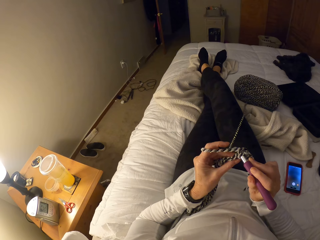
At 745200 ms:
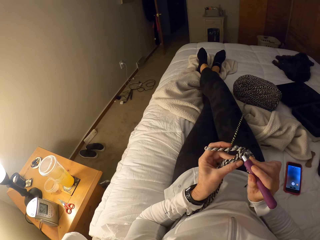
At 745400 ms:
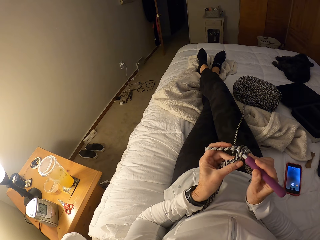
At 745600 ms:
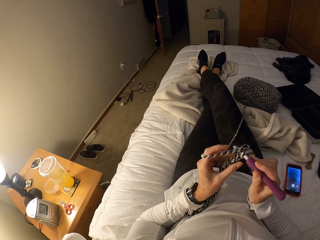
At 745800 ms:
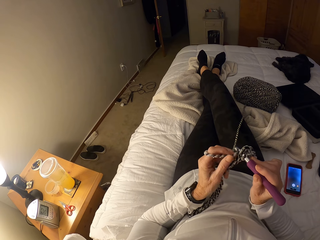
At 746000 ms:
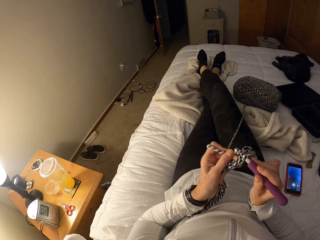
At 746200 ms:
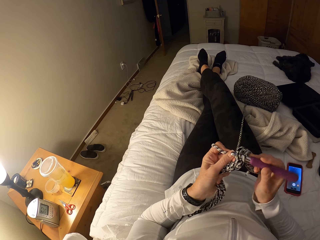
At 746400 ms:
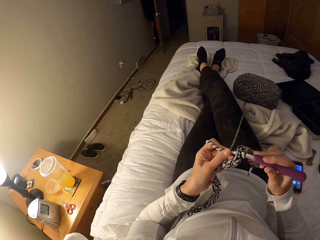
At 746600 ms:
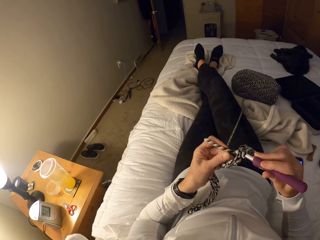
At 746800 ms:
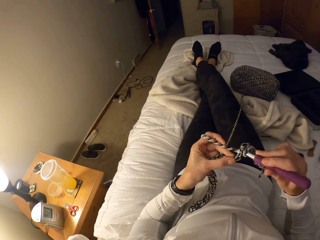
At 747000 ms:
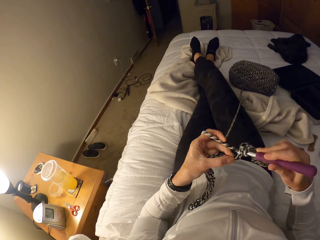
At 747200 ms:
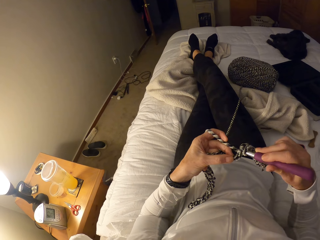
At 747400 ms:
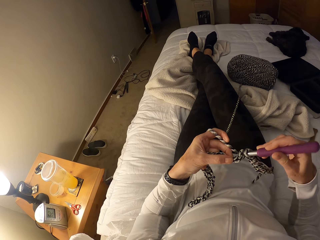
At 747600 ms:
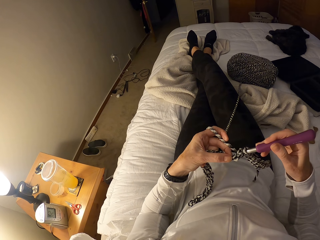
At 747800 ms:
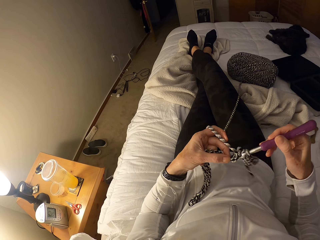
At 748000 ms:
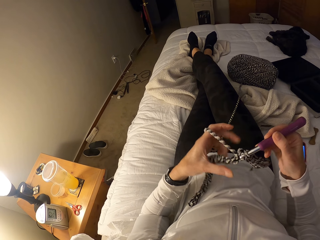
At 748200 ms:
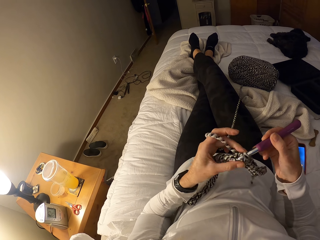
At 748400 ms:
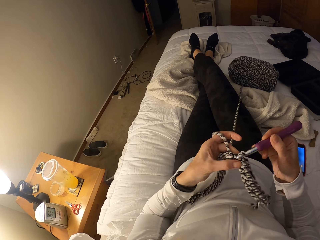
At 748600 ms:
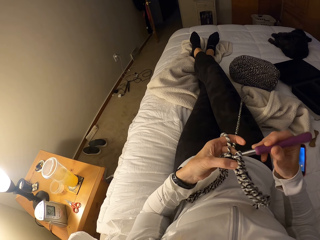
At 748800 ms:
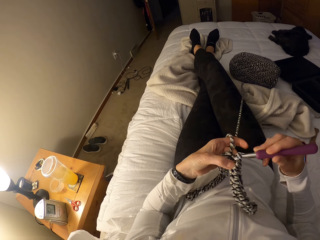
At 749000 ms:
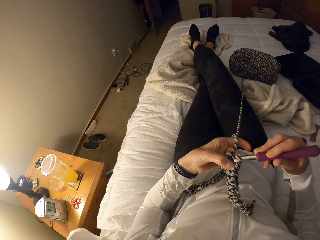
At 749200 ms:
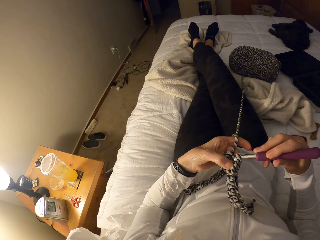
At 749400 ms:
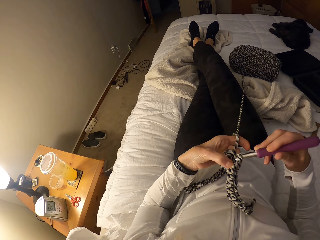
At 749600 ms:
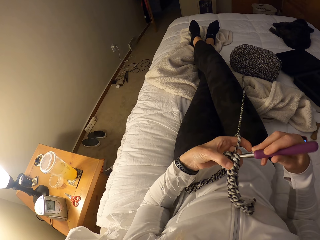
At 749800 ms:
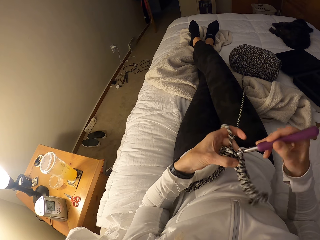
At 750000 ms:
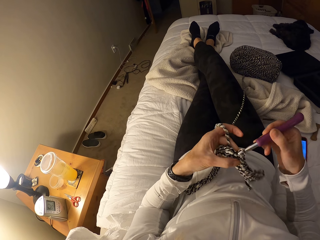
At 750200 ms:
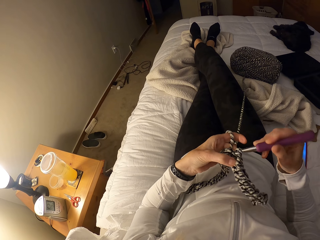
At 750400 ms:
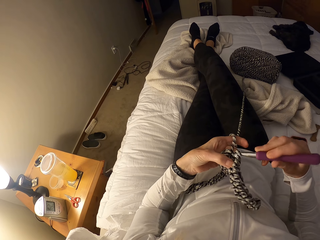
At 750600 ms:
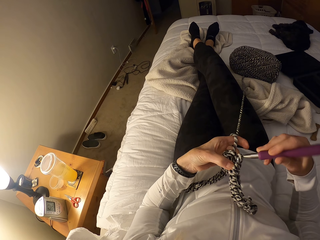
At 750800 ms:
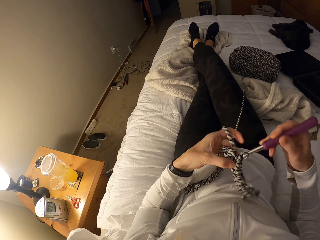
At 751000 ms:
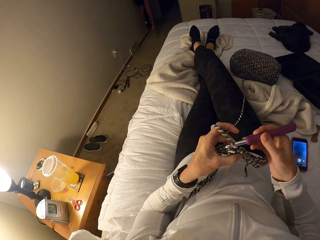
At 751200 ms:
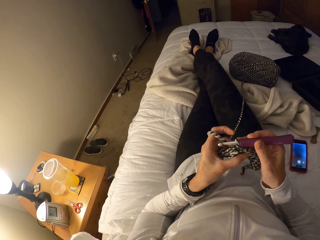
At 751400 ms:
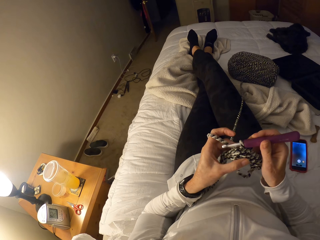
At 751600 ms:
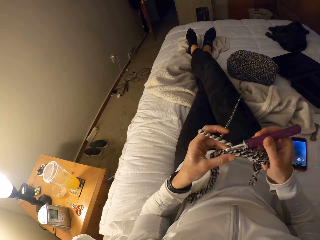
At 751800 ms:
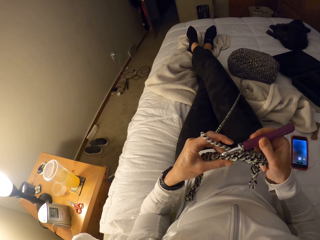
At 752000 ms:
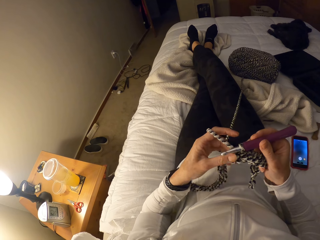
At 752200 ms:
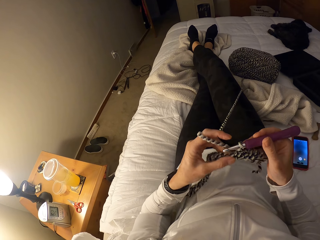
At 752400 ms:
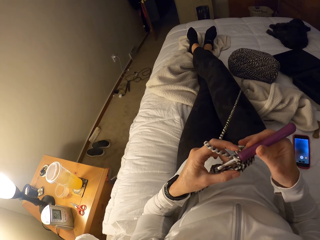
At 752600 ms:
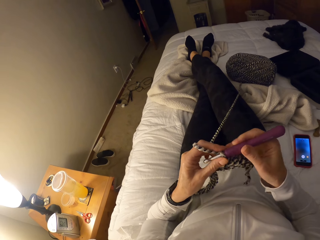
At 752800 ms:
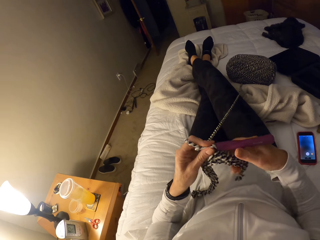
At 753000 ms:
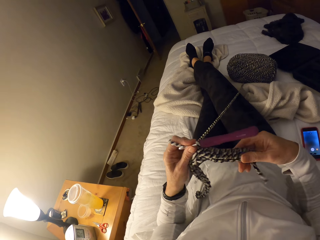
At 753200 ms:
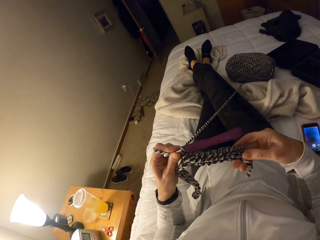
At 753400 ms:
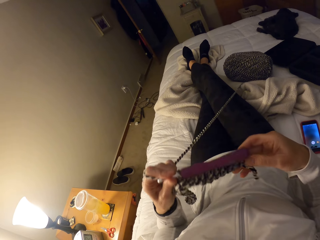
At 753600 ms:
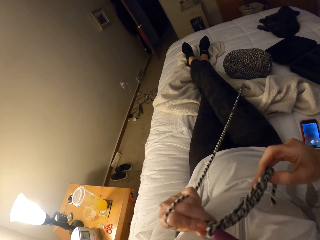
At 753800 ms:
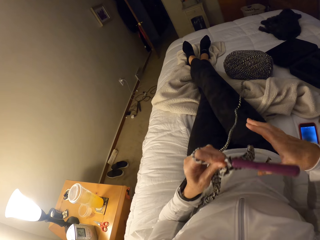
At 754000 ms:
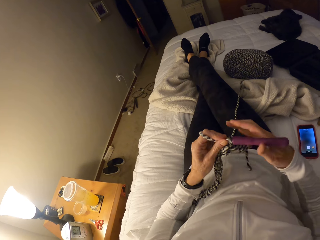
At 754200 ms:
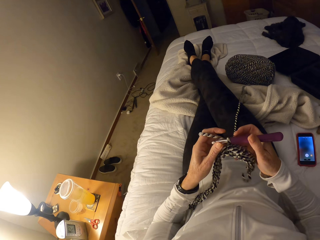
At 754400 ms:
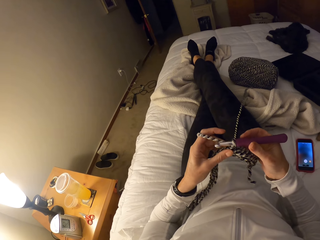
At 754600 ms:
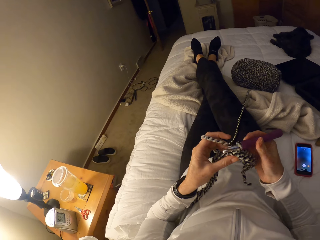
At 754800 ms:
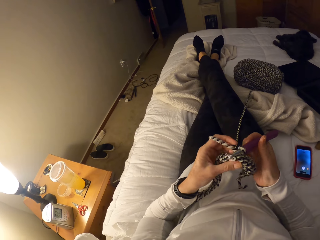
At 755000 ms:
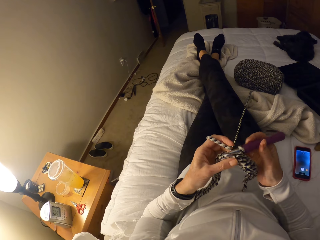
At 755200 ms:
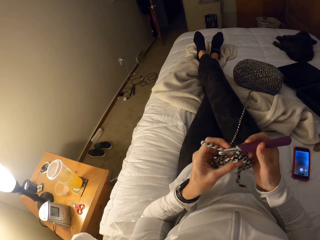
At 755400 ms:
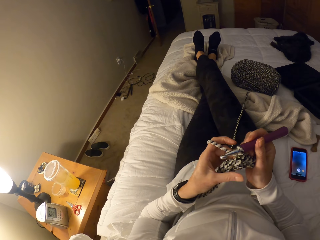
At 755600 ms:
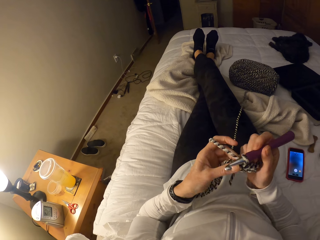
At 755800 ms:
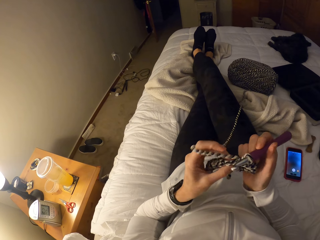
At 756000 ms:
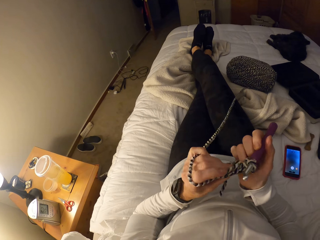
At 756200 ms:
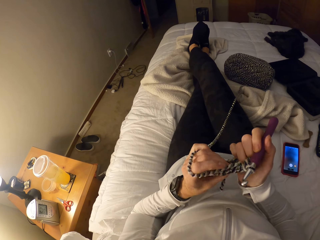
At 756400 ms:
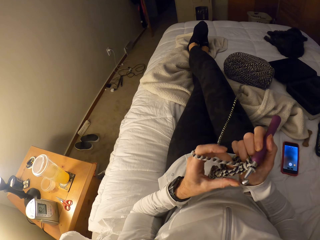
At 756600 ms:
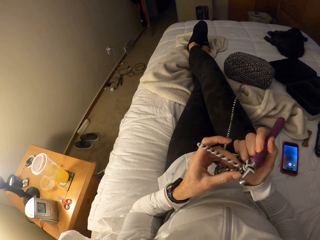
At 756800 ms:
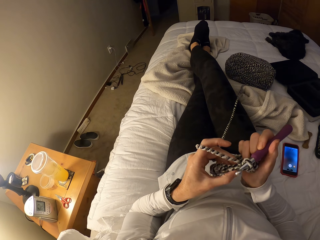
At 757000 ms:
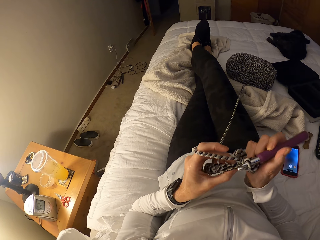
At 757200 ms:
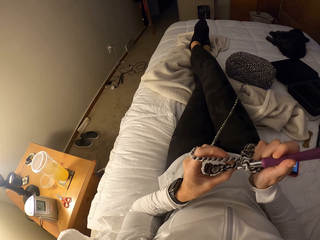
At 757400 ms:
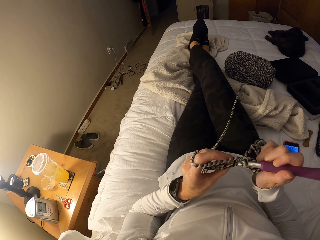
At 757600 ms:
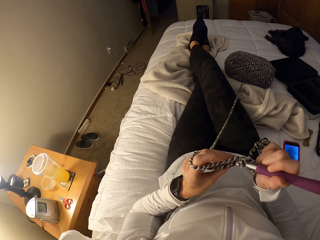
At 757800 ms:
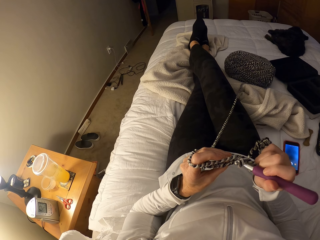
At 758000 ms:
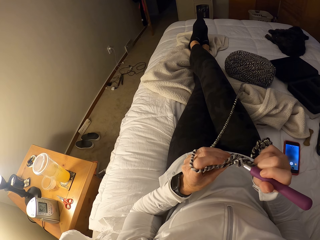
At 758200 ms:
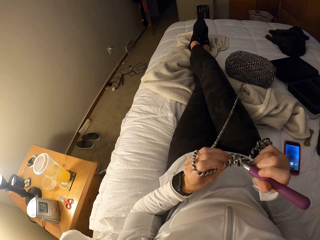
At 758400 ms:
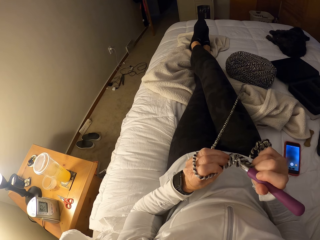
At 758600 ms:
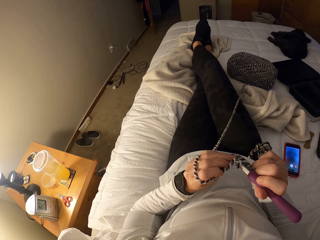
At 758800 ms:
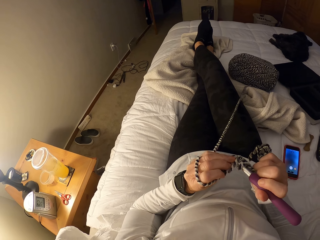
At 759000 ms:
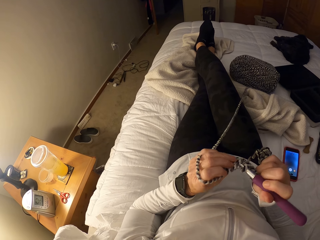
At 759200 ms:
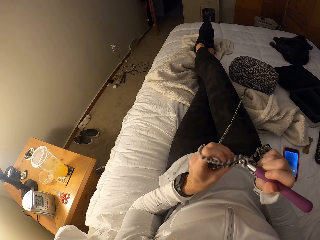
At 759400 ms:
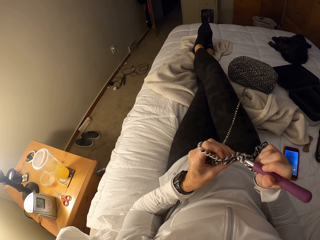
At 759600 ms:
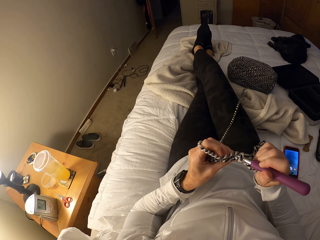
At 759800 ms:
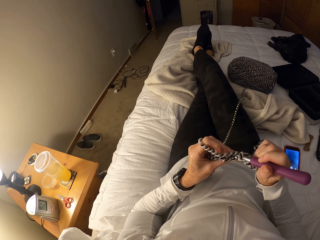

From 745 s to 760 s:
The camera wearer knits the fabric. She holds a yarn. She holds the fabric. She knits the fabric. She holds the fabric. She knits the fabric. She adjusts the crochet with her right hand. She holds the fabric. She holds a hook needle. She adjusts the crochet with her left hand. She holds the fabric. She knits the fabric with the yarn.

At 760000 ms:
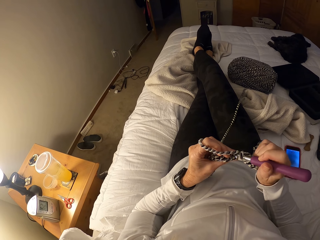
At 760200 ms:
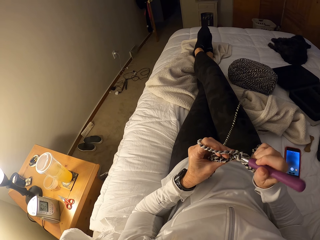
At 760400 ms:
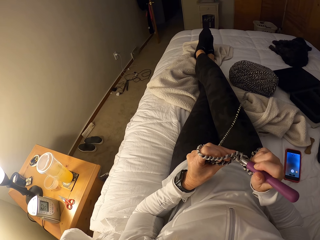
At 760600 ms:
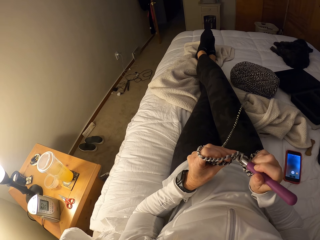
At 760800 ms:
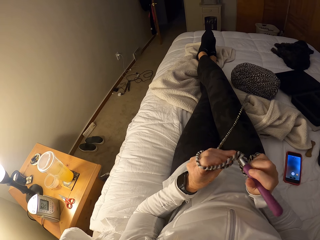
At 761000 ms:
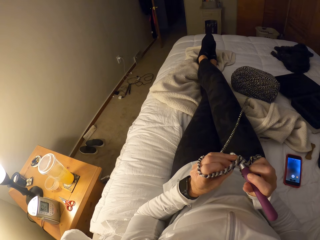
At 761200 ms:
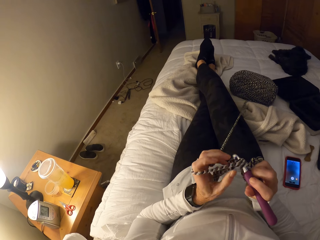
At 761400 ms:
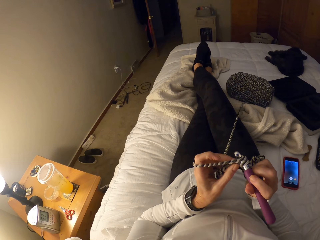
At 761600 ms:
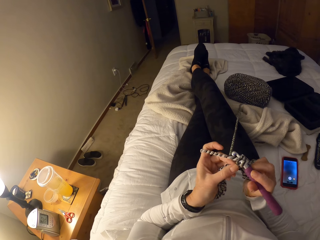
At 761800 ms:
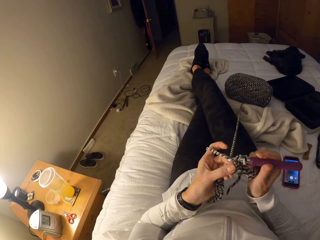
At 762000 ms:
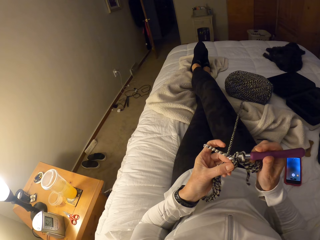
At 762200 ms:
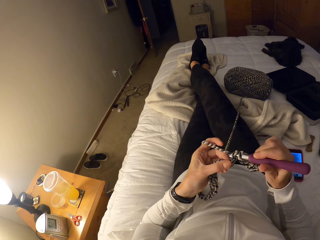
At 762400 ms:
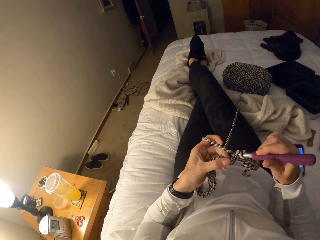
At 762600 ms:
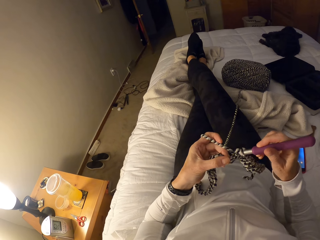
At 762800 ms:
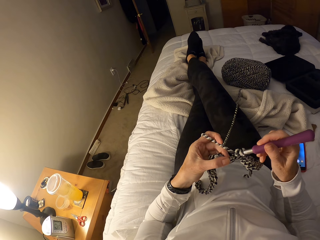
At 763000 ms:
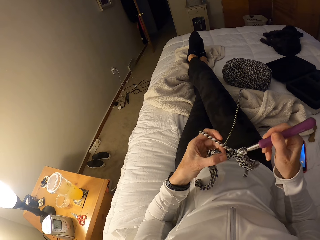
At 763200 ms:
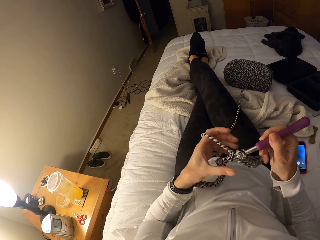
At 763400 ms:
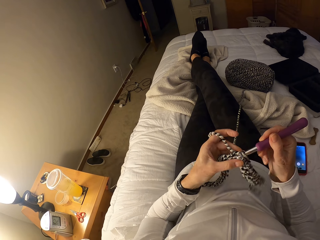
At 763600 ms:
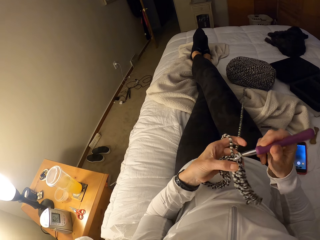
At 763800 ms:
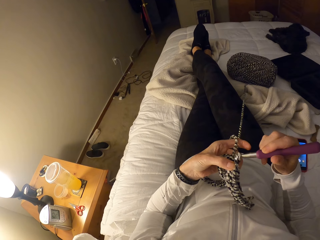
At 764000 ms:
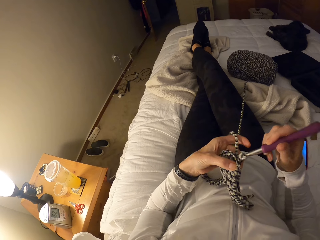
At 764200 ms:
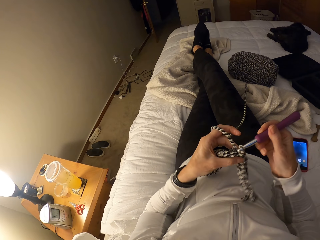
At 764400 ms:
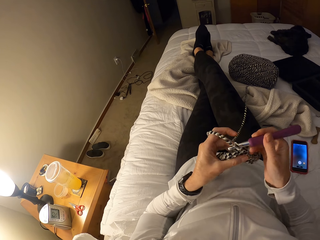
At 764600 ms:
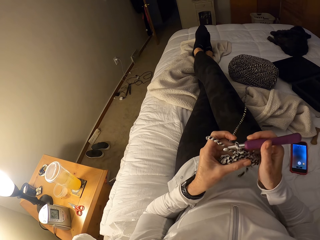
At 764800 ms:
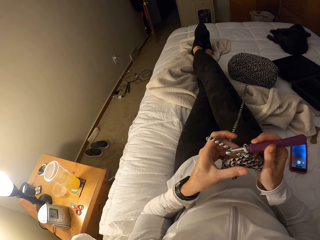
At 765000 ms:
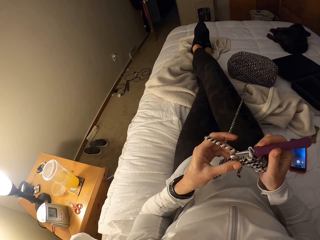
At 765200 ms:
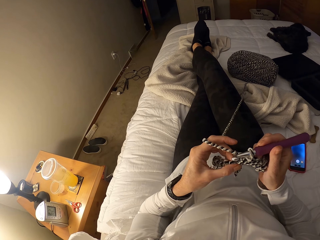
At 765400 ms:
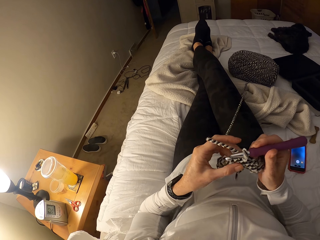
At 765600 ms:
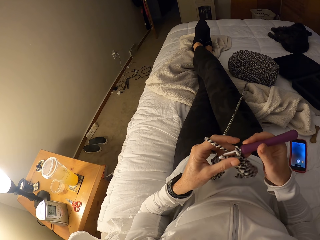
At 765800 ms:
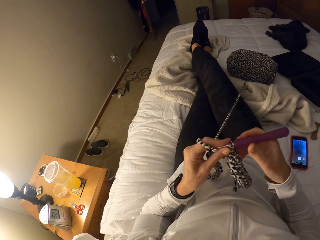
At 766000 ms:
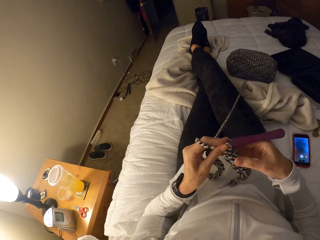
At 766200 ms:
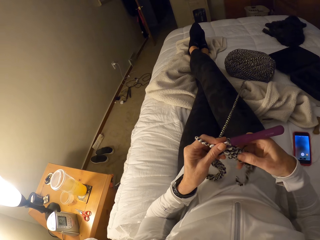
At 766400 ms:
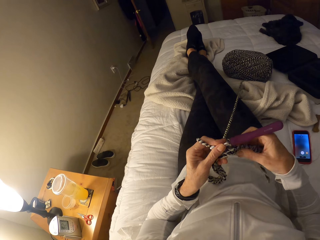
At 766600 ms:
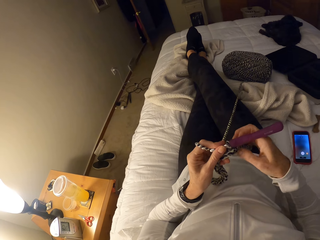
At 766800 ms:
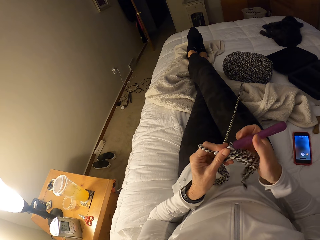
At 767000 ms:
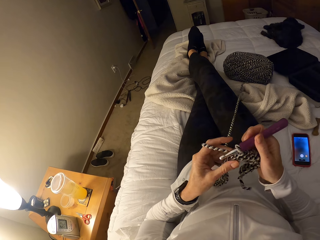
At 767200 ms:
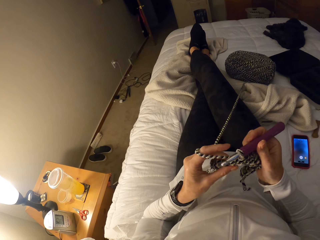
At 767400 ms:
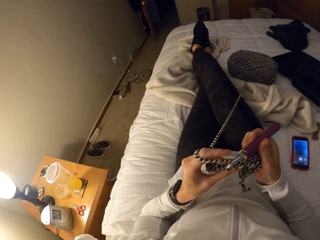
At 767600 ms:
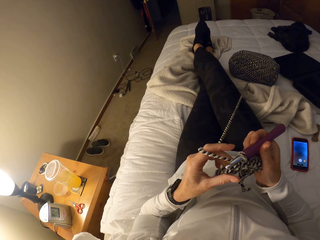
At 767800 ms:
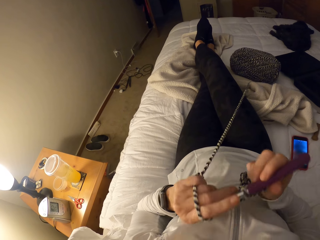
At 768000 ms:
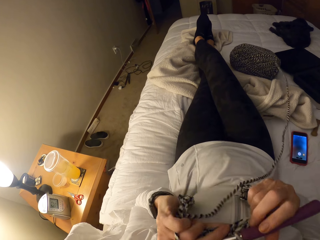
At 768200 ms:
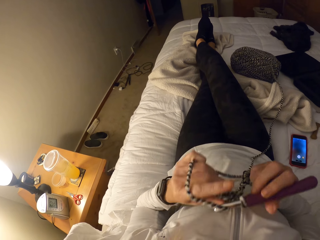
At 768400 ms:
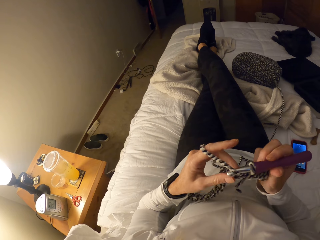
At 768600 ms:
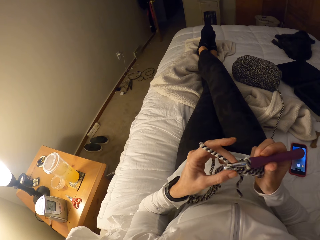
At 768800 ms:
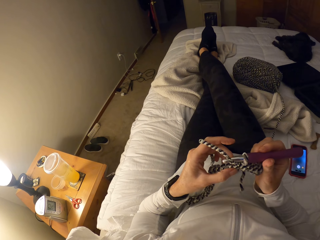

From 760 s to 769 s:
The camera wearer holds the fabric. She knits the fabric. She holds the fabric. She adjusts the crochet with her left hand. She holds a hook needle and the fabric. She lifts the fabric.
